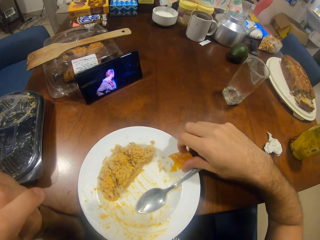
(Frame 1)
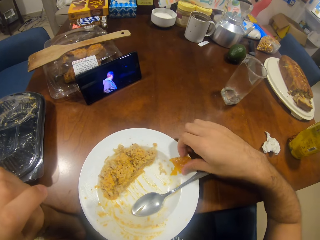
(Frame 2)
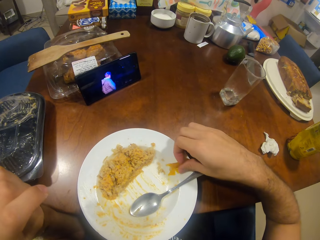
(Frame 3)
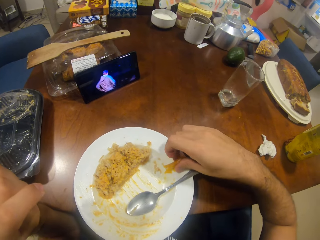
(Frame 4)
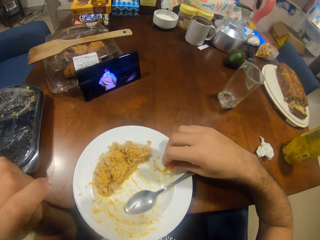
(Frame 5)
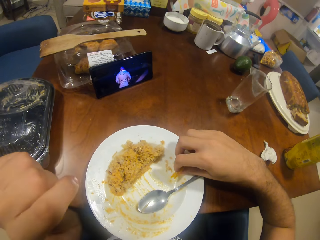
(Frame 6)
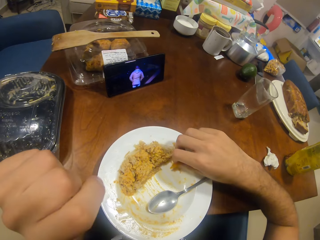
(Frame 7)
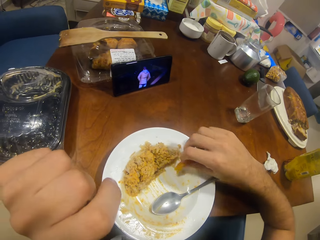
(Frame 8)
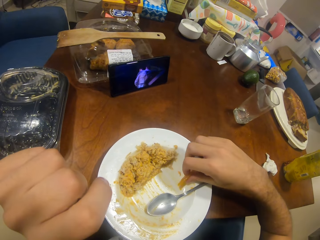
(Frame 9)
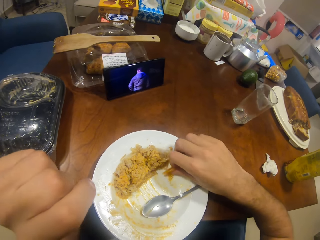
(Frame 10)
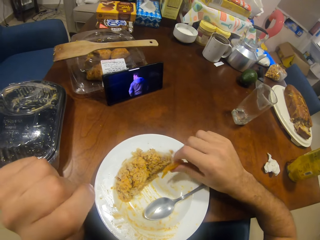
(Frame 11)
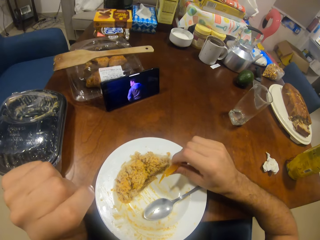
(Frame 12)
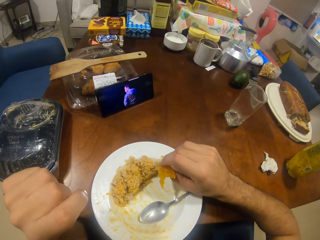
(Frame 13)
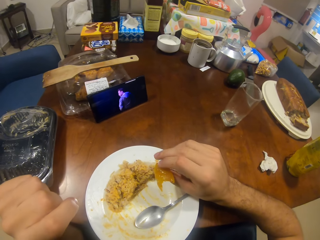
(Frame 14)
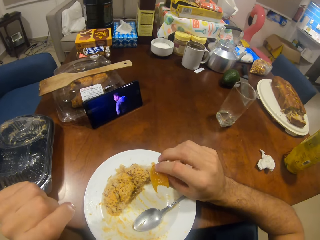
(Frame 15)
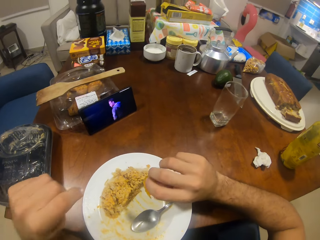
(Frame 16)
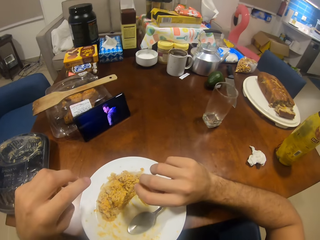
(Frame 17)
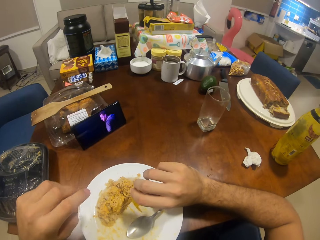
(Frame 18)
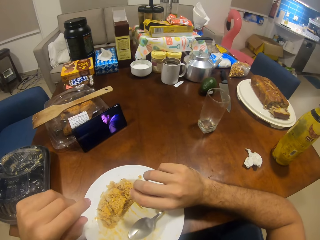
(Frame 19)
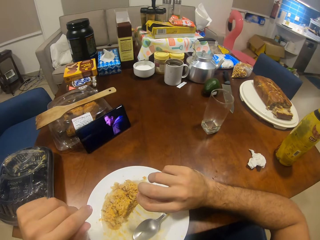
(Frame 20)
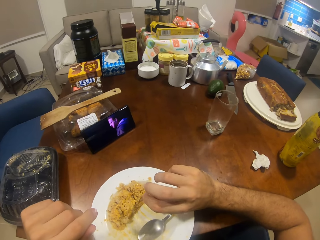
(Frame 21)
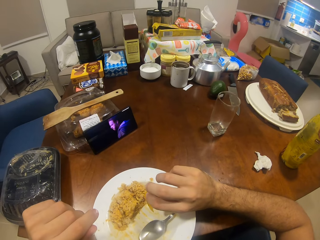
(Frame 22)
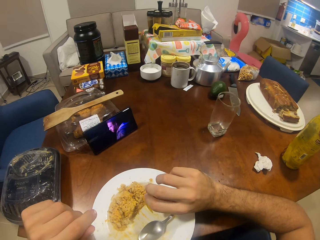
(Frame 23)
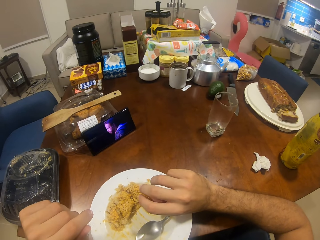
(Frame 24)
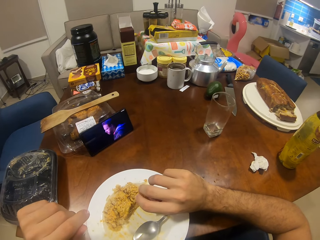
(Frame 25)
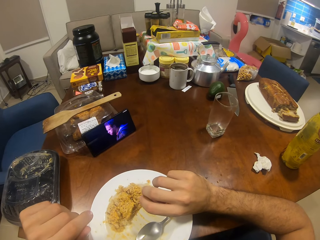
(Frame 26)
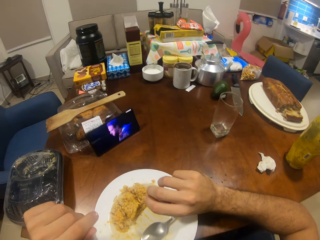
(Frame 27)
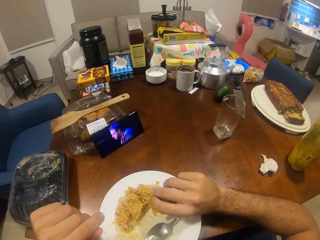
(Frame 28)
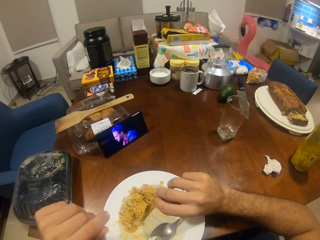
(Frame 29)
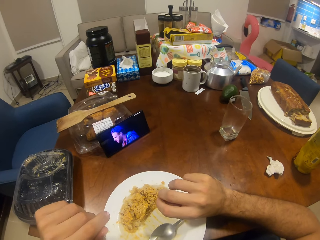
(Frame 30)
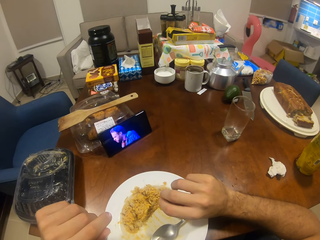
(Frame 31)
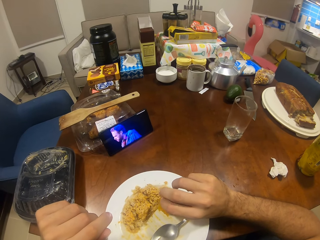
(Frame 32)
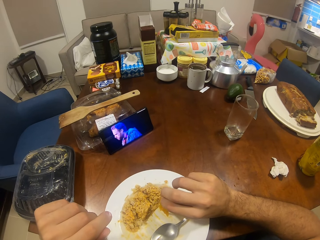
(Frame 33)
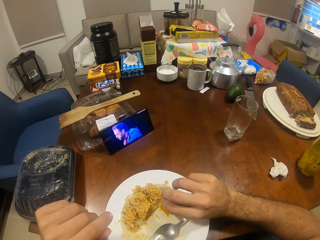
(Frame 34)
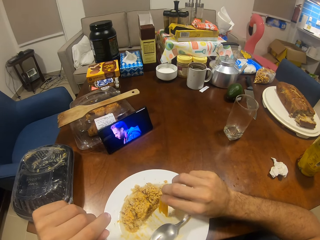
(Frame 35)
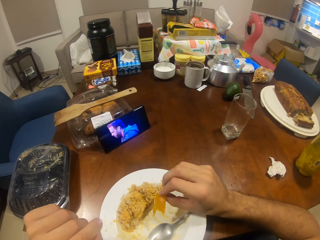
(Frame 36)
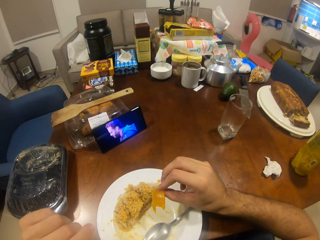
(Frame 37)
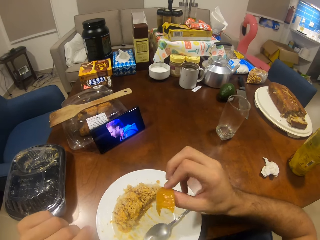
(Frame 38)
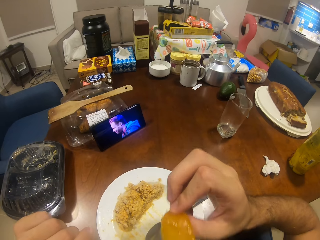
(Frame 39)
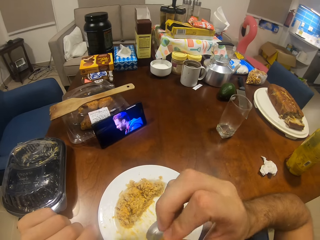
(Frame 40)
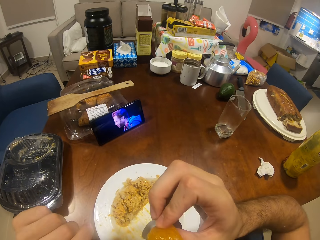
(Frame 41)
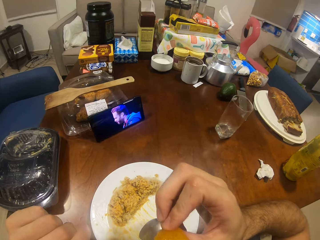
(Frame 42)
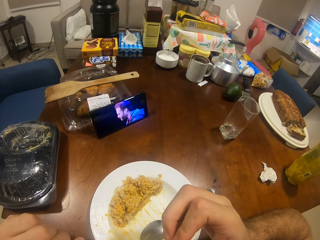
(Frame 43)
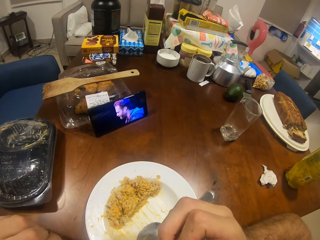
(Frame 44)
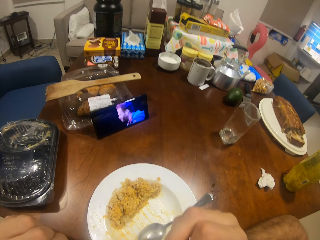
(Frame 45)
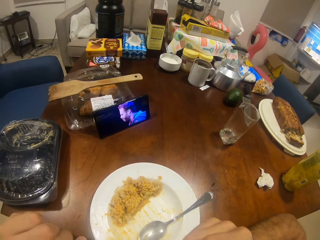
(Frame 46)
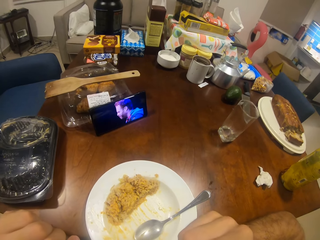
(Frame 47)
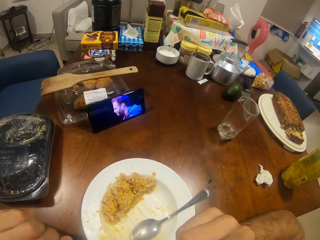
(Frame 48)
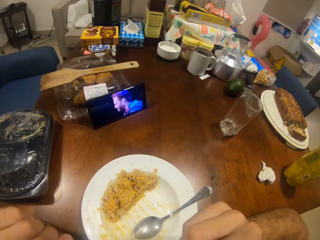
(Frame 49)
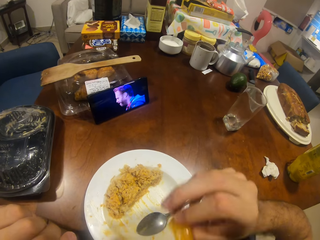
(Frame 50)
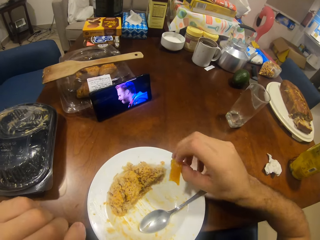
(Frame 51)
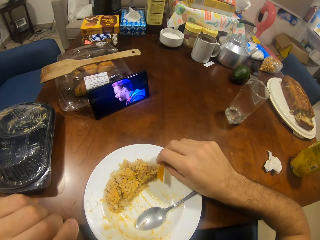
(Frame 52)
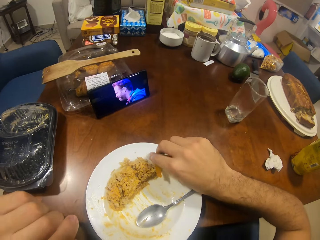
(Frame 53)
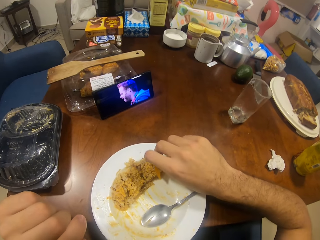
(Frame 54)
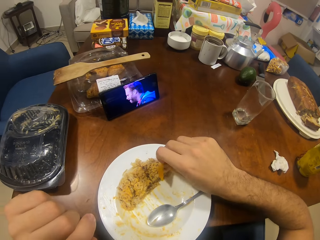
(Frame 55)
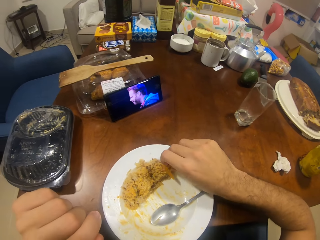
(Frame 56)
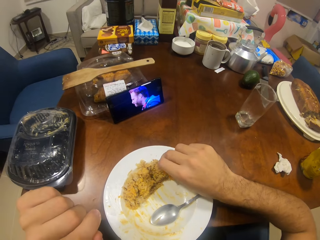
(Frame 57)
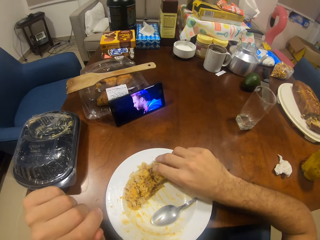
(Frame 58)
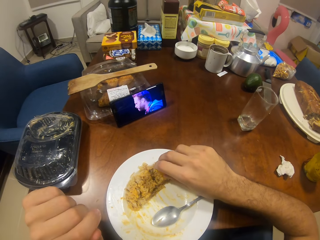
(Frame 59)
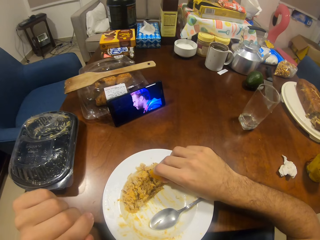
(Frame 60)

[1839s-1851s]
The camera wearer picks something. They eat something.

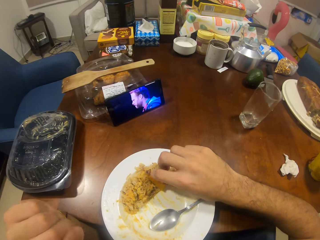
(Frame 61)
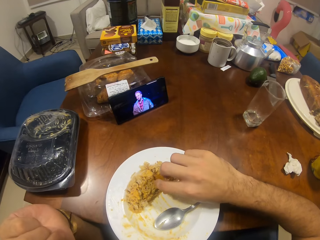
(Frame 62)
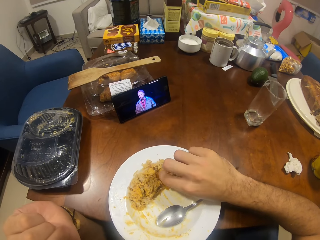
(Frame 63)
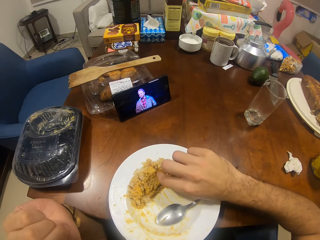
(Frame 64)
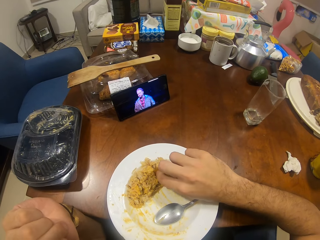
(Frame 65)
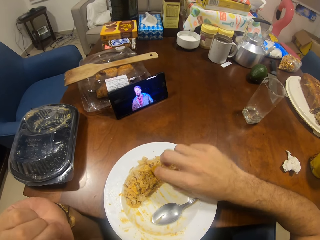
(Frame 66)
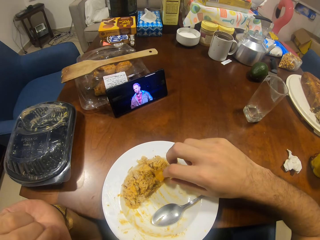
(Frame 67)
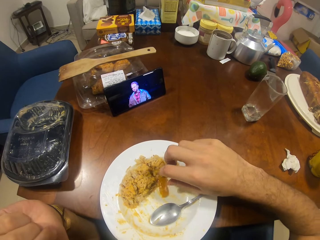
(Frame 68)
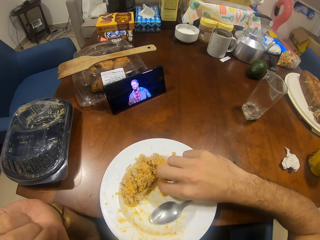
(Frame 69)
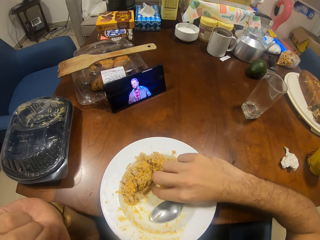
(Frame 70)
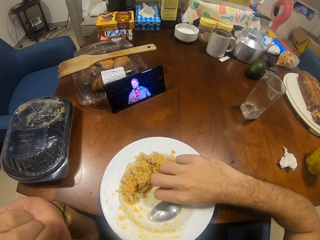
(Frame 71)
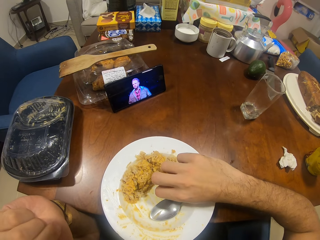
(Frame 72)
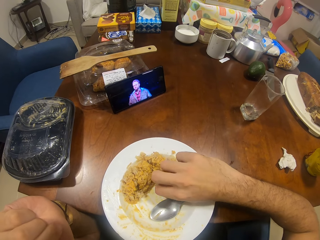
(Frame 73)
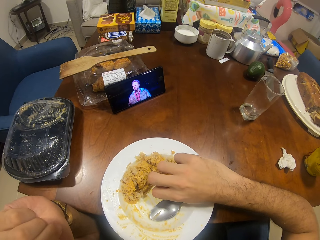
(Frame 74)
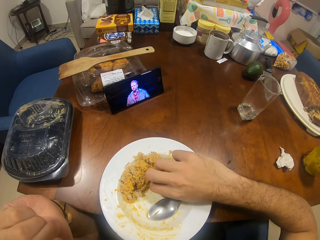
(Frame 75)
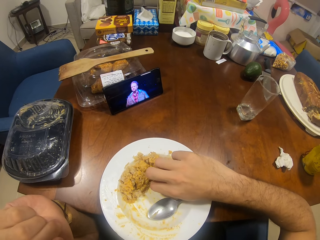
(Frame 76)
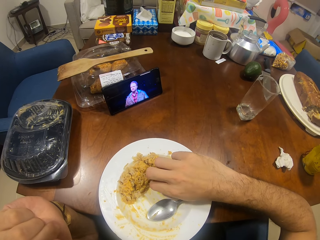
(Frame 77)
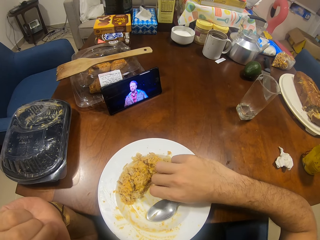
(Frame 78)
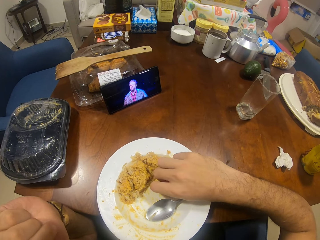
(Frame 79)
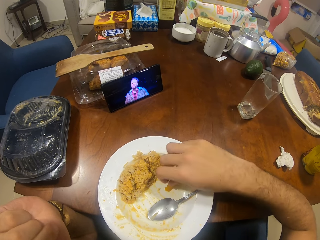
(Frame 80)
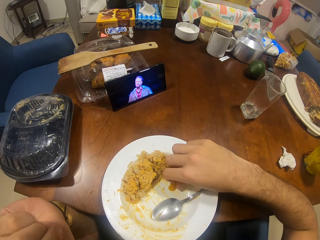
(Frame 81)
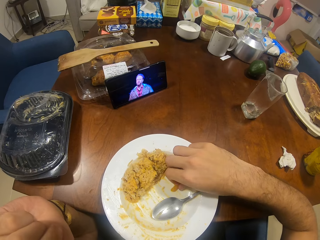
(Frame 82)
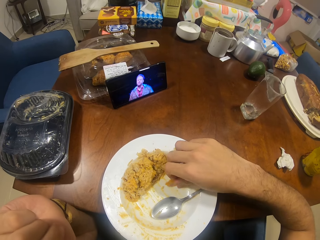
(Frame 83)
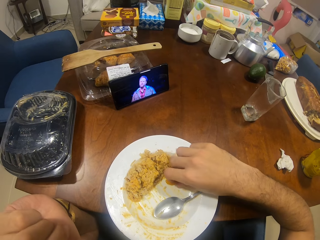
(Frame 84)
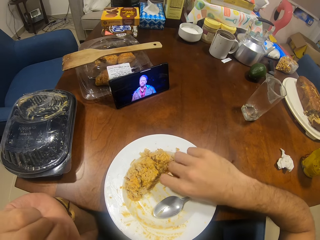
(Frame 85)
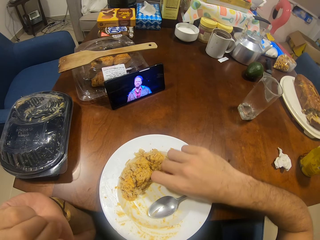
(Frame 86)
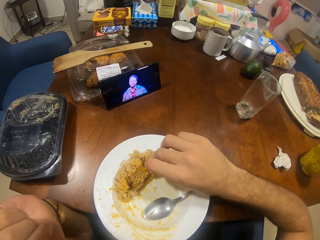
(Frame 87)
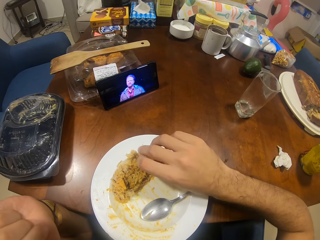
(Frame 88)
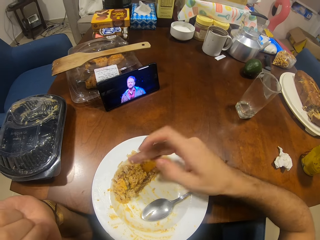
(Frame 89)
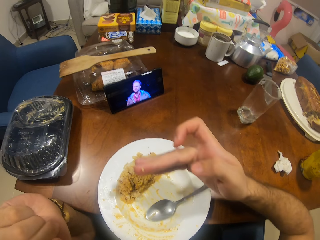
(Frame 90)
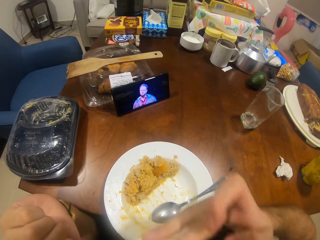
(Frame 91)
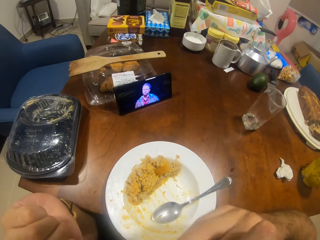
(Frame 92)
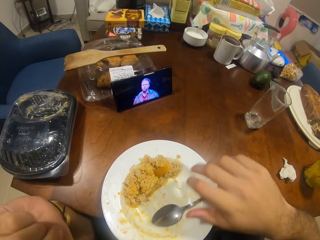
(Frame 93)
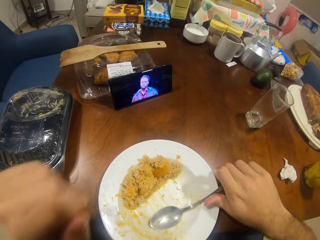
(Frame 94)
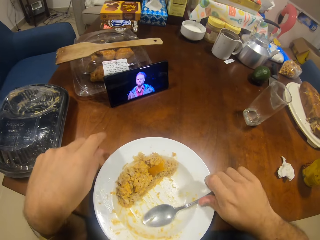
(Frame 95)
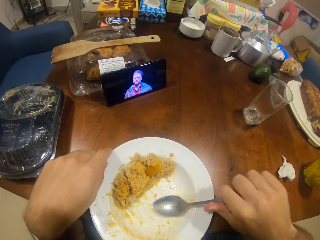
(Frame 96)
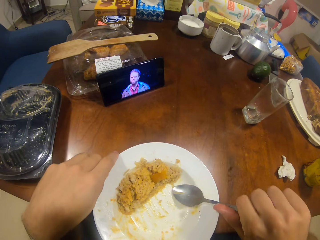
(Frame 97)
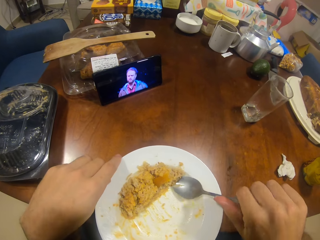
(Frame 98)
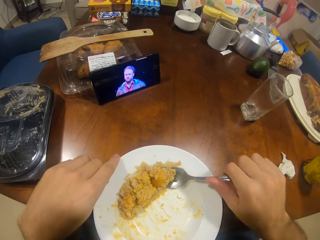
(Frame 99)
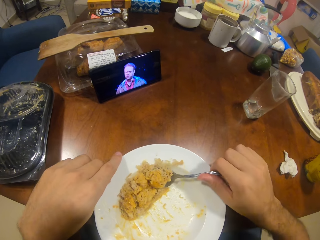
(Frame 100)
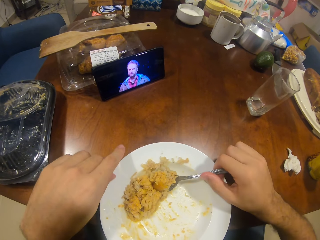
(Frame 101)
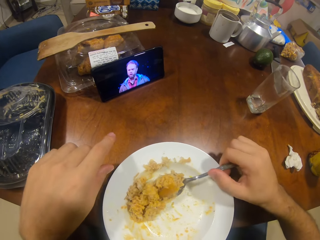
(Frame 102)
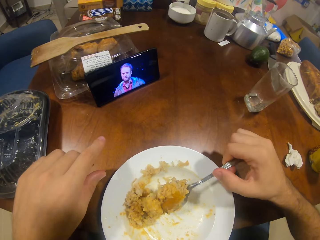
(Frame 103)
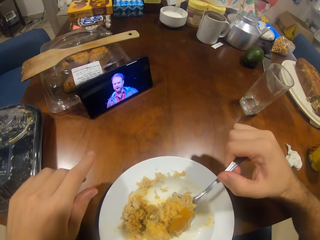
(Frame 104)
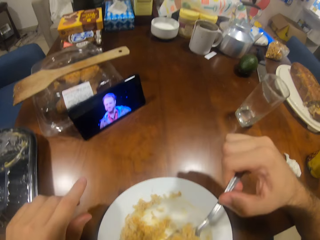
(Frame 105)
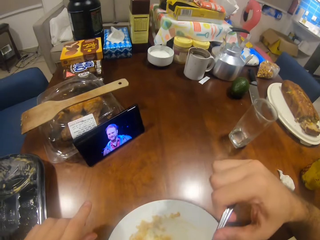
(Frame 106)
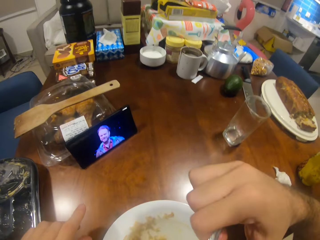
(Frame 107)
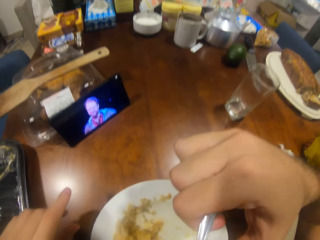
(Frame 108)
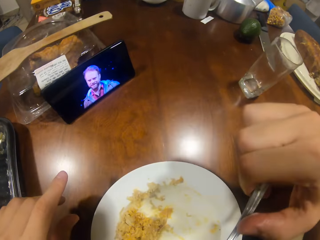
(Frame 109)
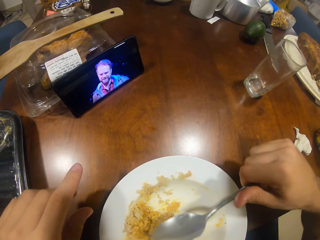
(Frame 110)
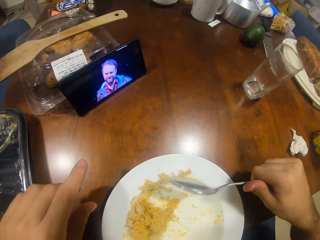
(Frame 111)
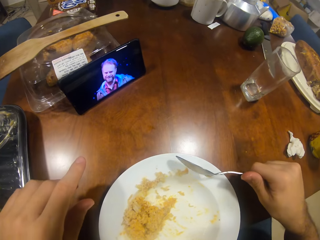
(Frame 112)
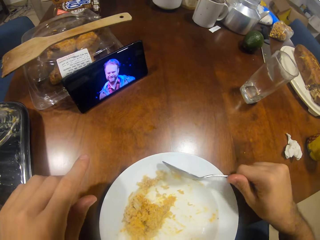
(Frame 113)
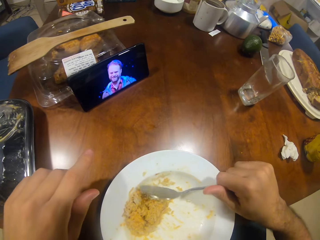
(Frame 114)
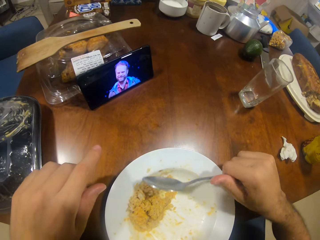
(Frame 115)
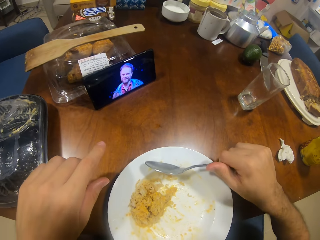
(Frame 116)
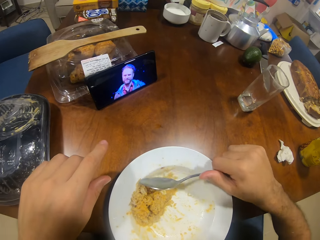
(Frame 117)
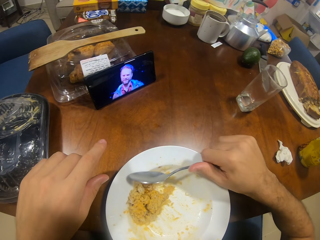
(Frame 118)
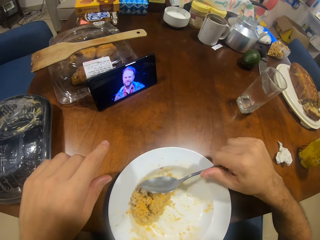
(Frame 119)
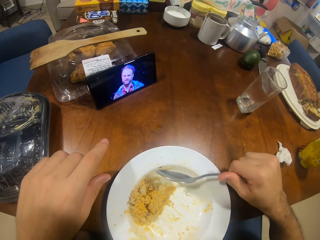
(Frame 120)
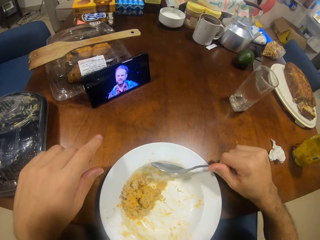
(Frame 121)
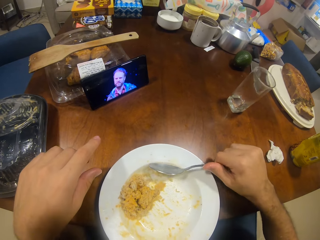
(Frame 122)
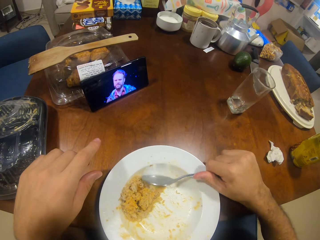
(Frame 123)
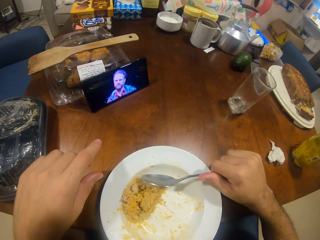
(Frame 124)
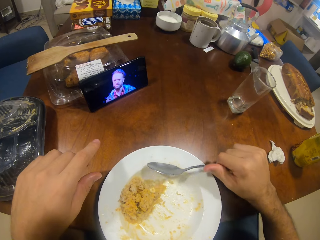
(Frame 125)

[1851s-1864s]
The camera wearer puts something in the plate. He licks his finger. He scoops the food. He eats the food. He puts the food together.
